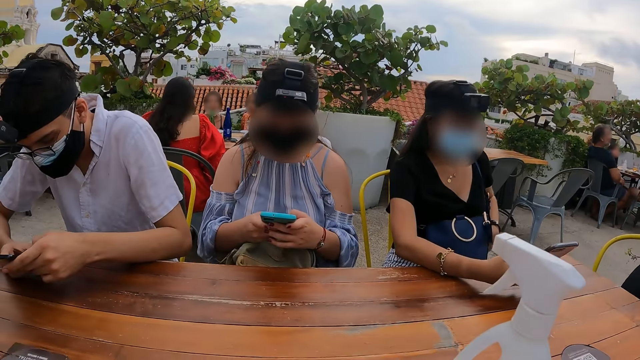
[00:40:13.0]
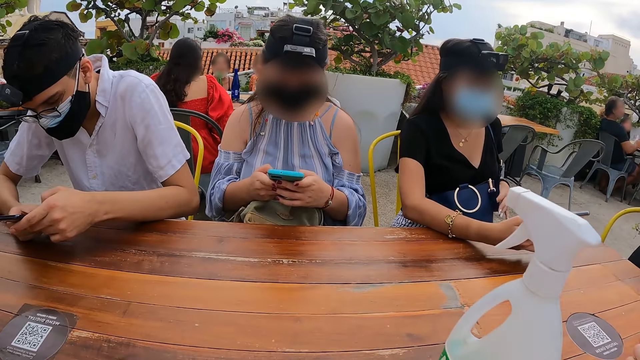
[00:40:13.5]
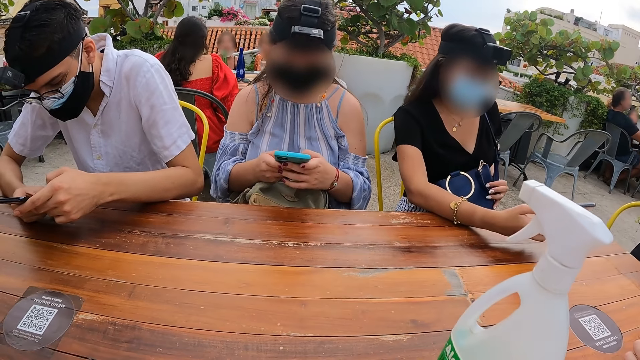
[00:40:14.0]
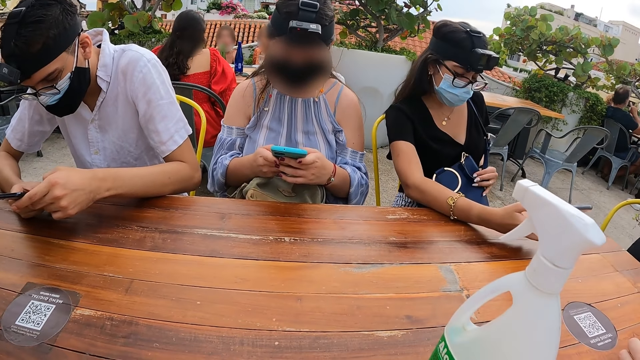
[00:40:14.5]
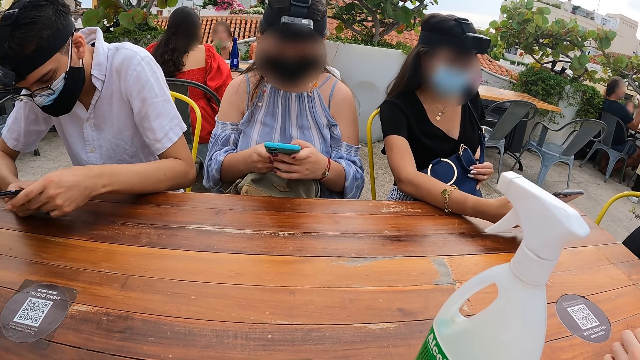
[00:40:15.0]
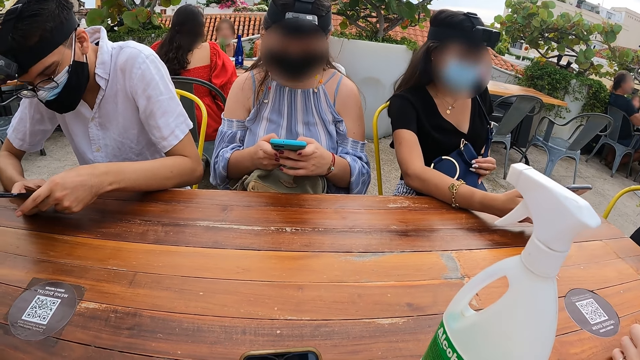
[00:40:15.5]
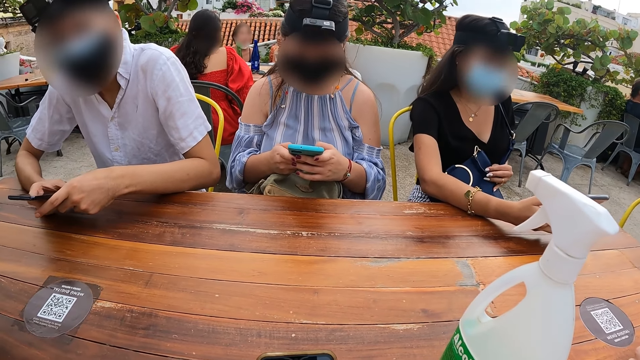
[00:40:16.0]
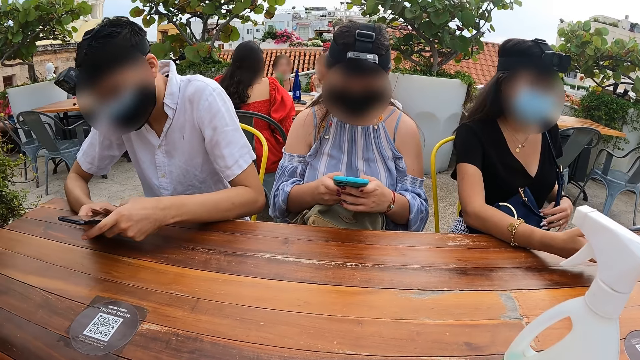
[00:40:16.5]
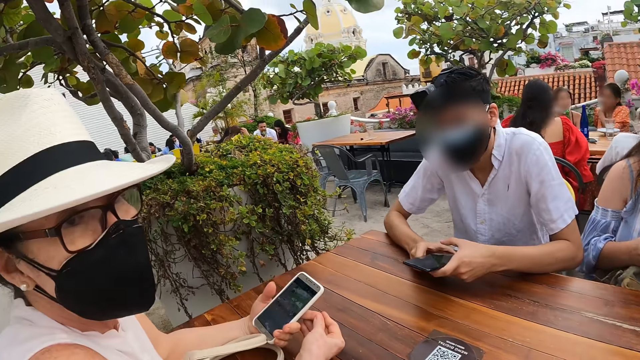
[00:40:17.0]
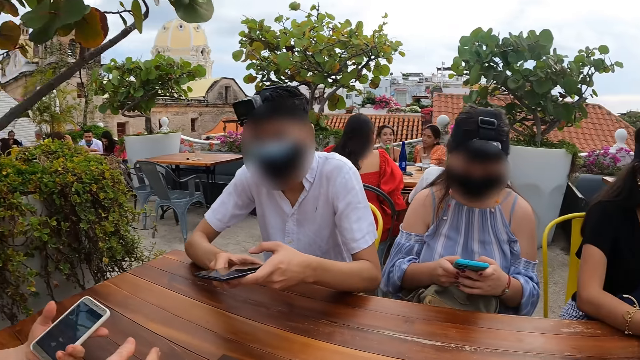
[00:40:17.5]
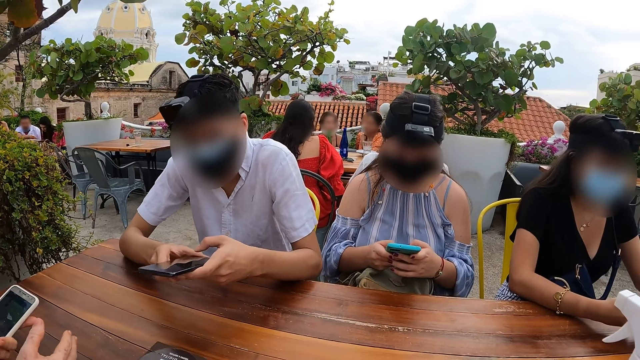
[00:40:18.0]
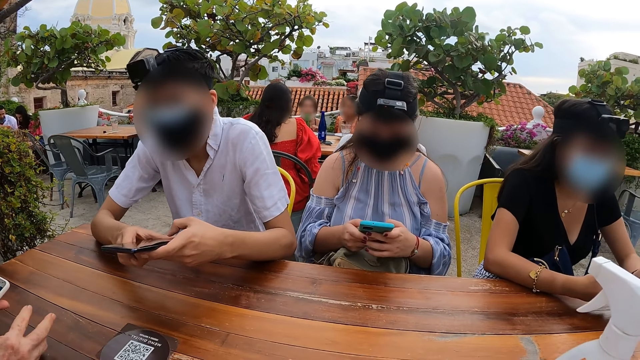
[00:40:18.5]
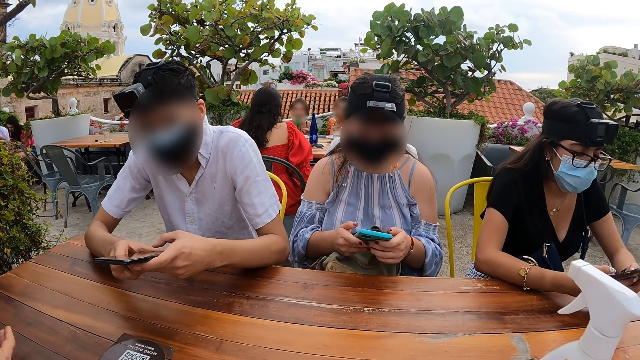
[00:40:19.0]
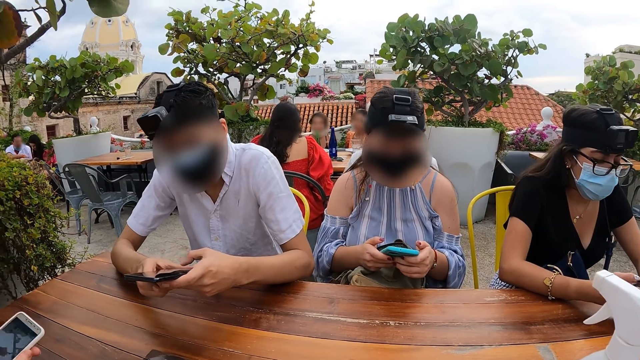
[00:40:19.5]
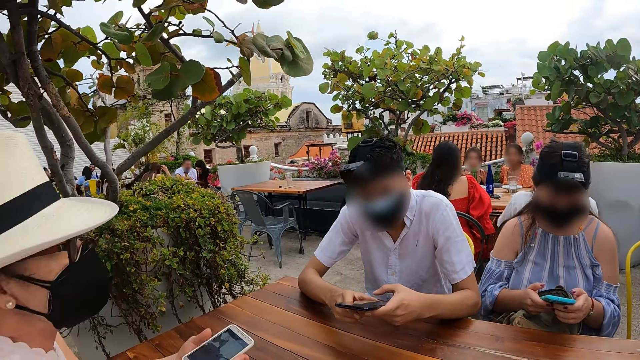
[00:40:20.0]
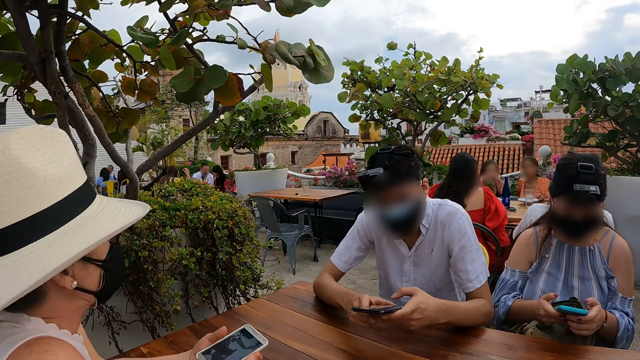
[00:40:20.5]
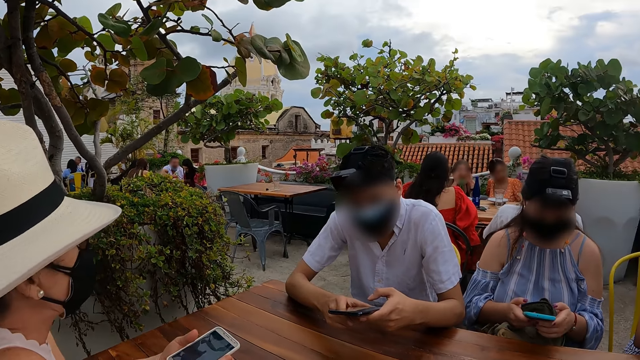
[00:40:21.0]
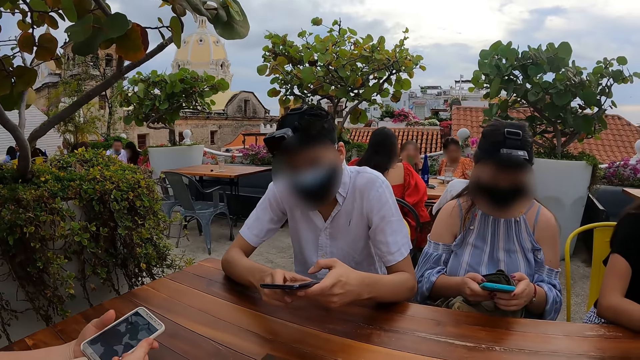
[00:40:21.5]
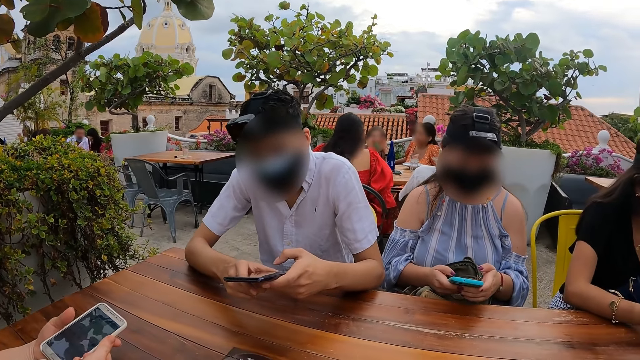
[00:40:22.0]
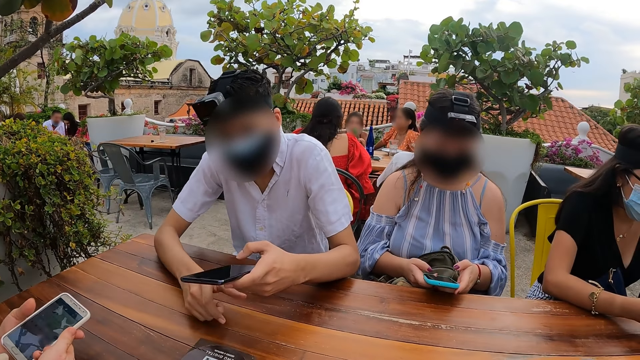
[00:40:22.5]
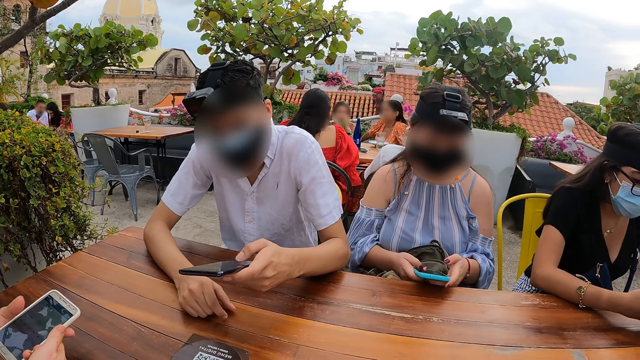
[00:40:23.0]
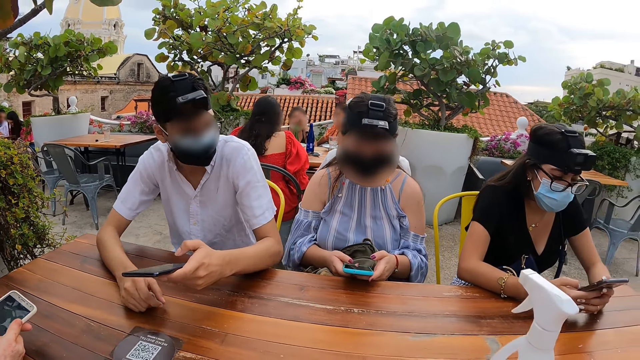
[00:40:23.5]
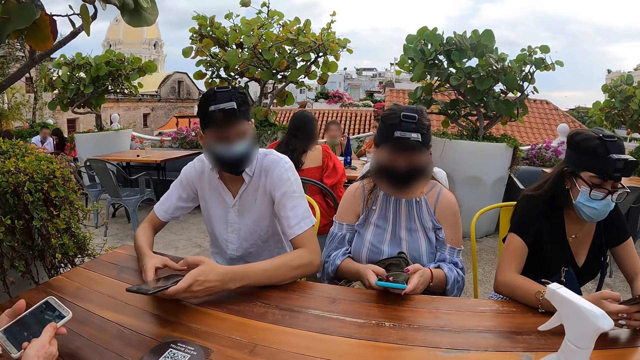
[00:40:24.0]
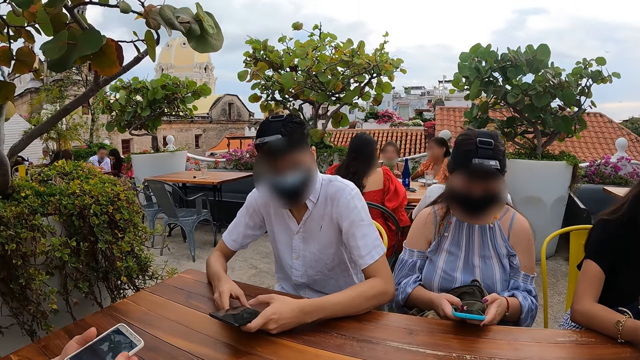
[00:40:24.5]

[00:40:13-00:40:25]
The camera wearer looks at the table. A woman operates the phone in her hands. The camera wearer looks around. They interact with the woman.

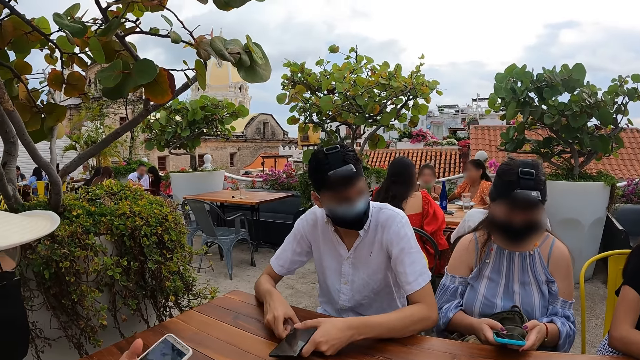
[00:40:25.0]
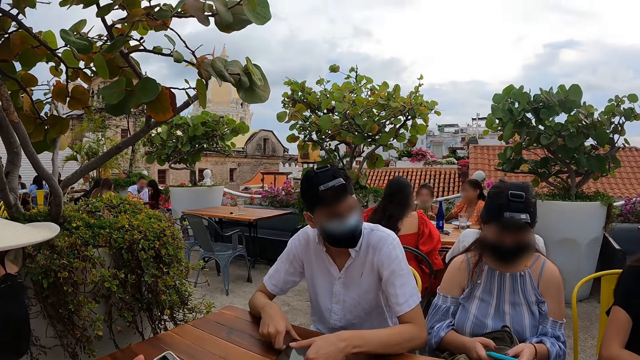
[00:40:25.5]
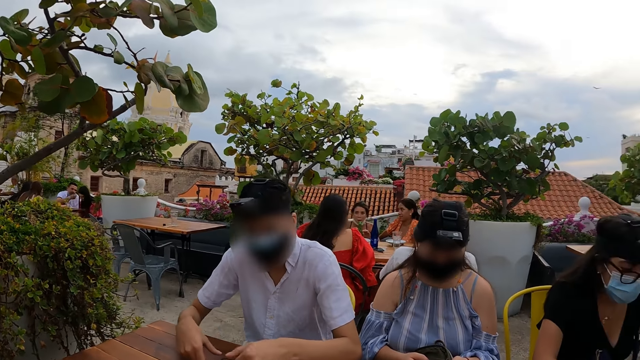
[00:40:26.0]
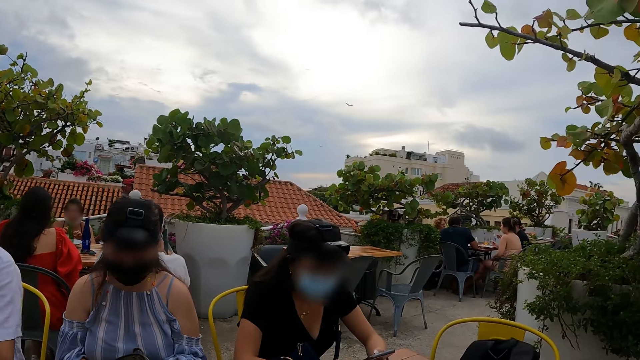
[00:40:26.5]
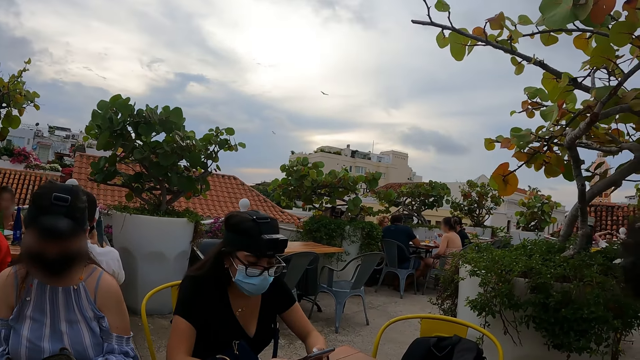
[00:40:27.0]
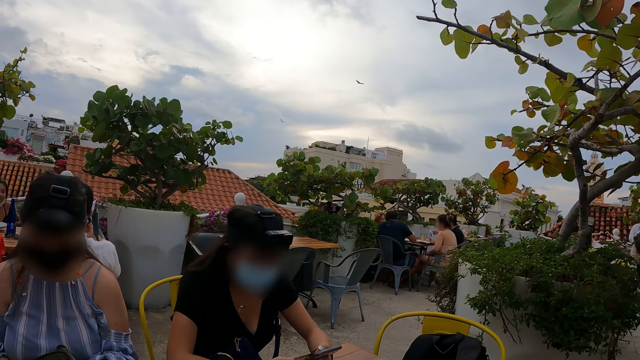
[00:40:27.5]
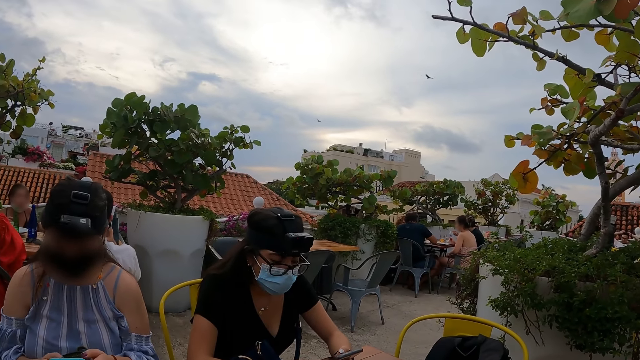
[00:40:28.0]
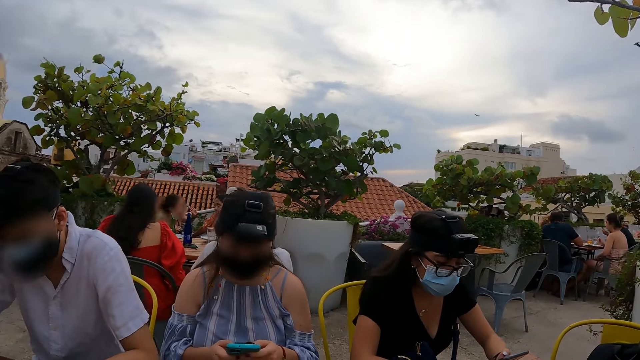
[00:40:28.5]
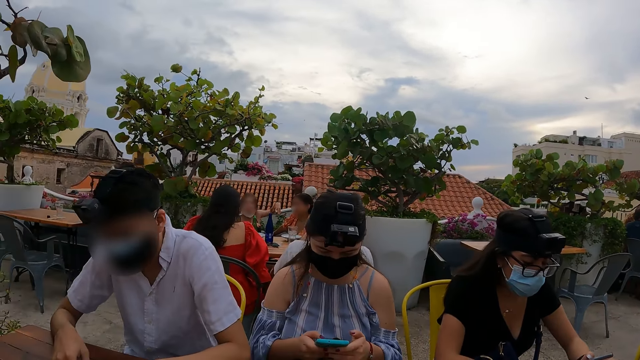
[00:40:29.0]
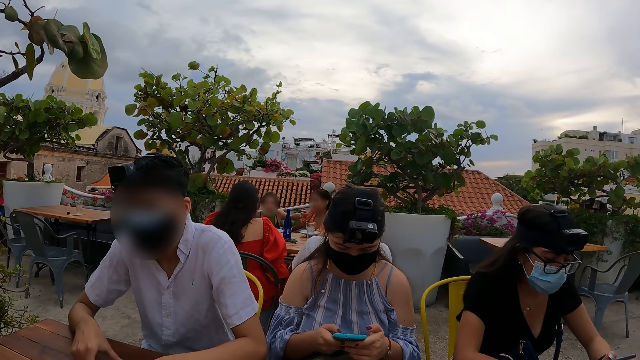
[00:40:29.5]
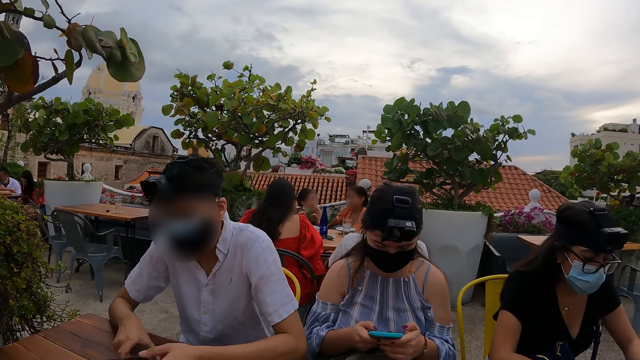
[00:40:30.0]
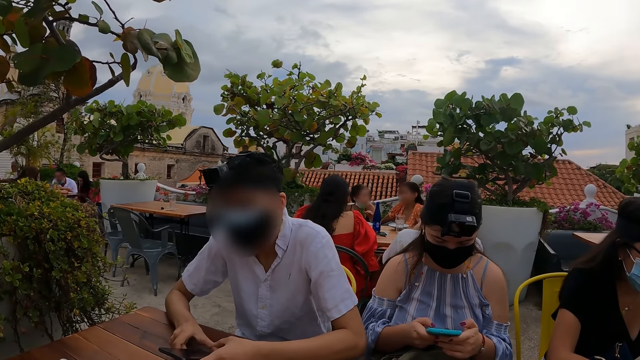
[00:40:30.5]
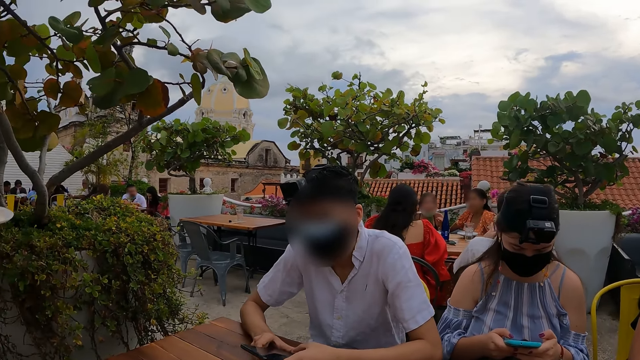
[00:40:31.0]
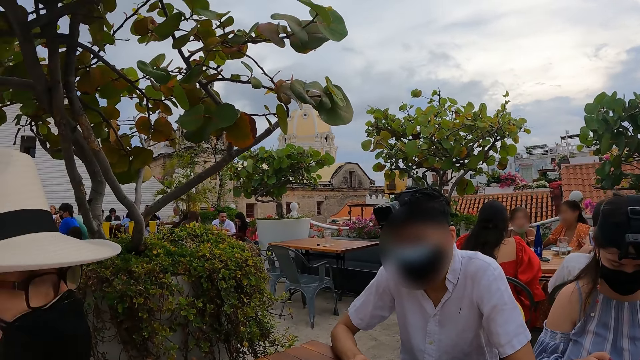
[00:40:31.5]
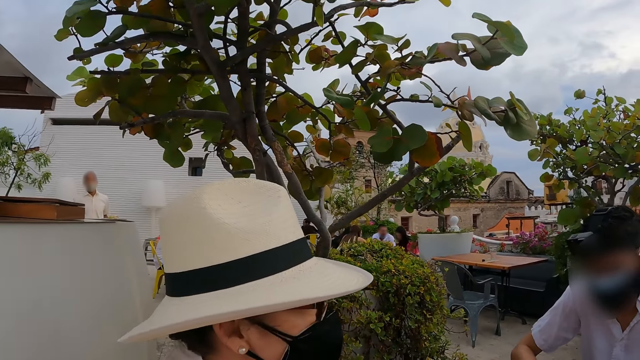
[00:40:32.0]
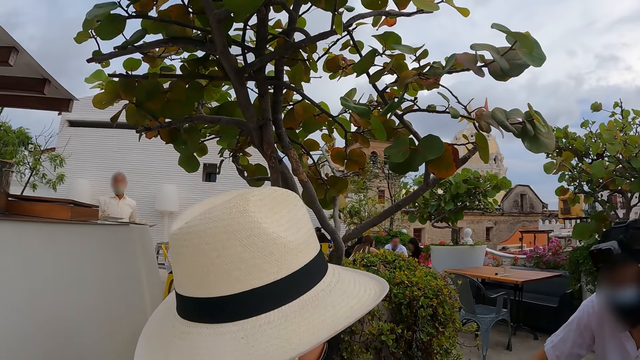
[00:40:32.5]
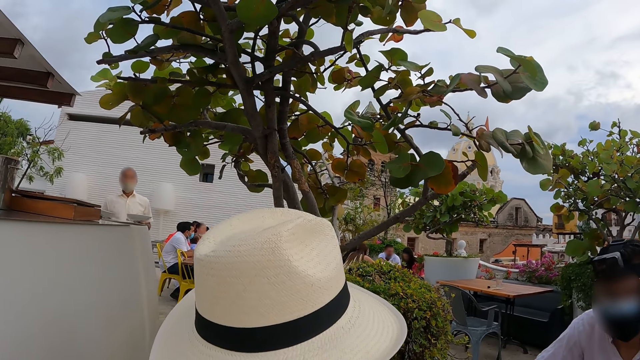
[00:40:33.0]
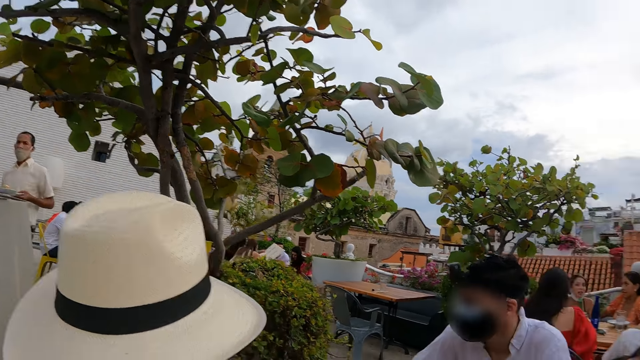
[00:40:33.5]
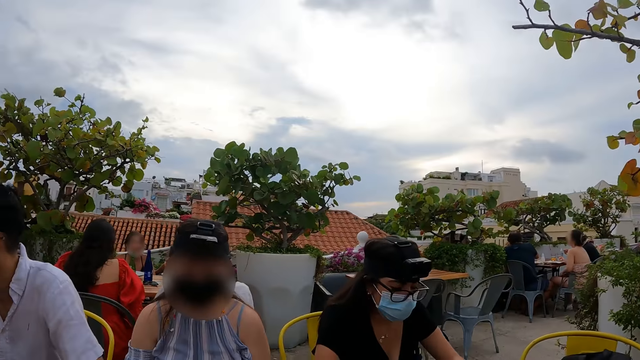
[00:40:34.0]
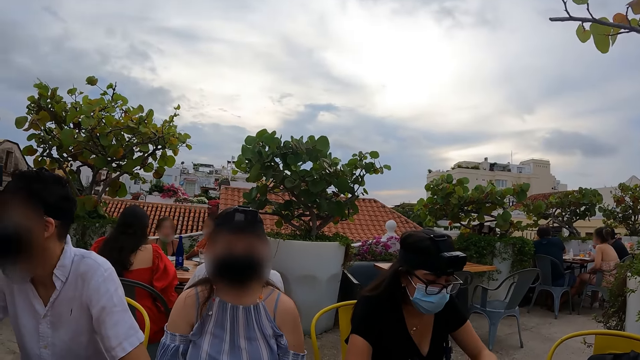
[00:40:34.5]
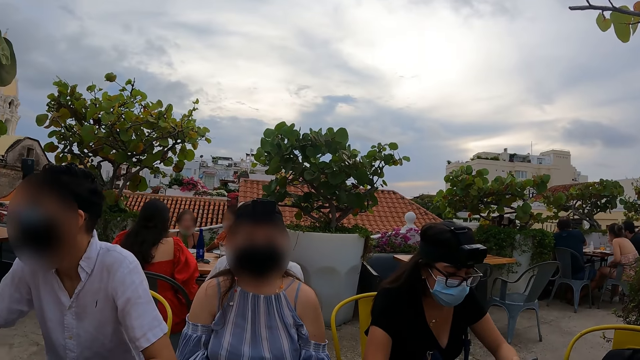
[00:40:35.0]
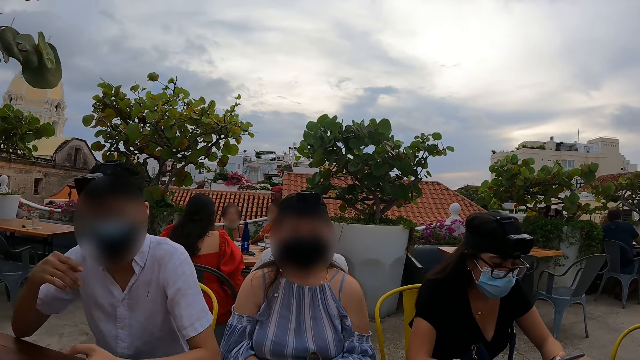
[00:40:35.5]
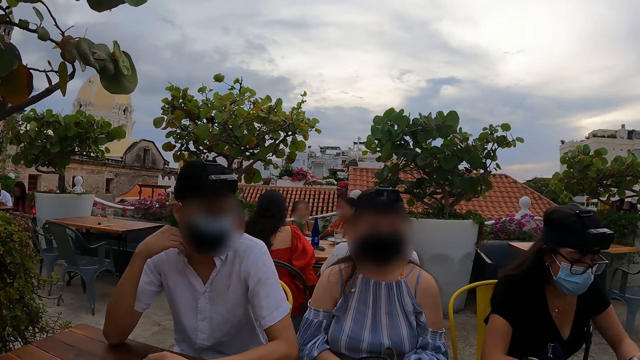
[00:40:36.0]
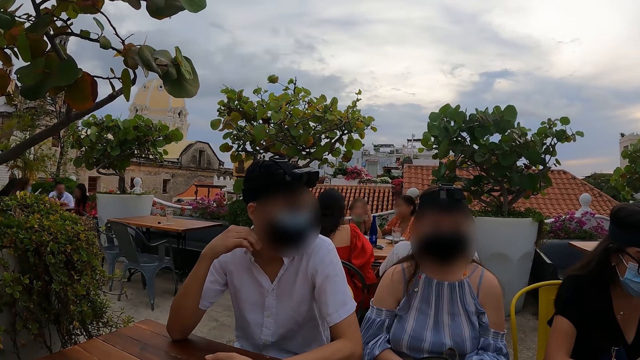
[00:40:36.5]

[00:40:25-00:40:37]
The camera wearer stares at a person, another person and a third person. A man interacts with a lady. The camera wearer looks around. They stare at a fourth person. They look around. They stare at the first person, the second person and the third person.
